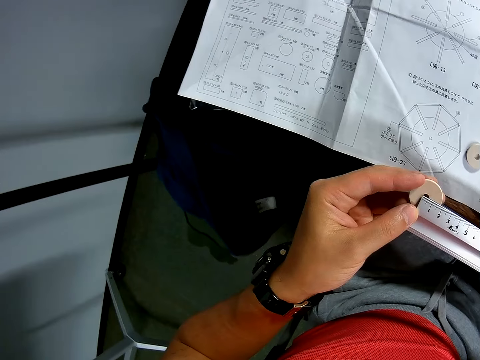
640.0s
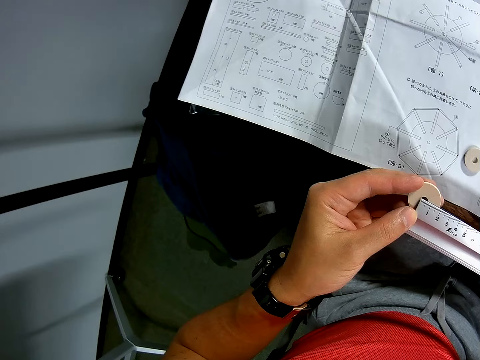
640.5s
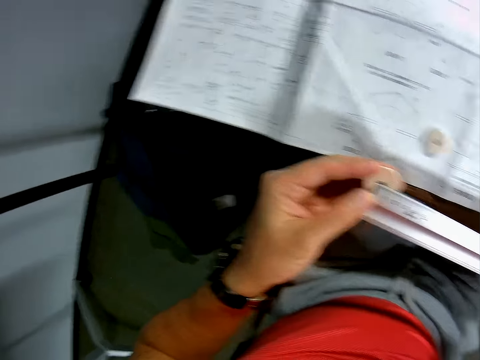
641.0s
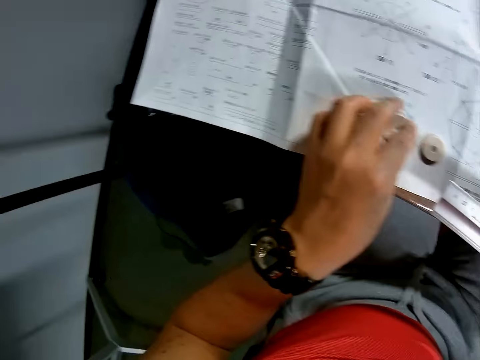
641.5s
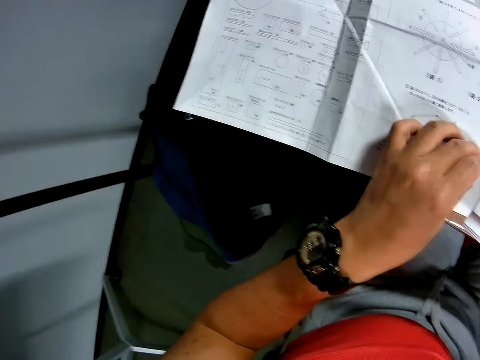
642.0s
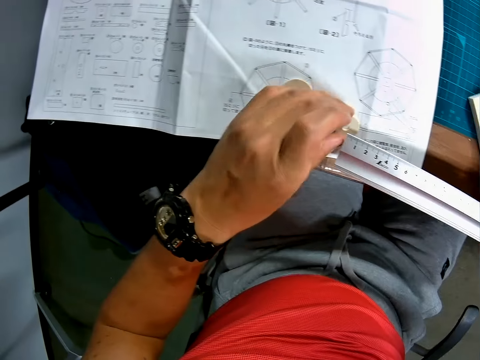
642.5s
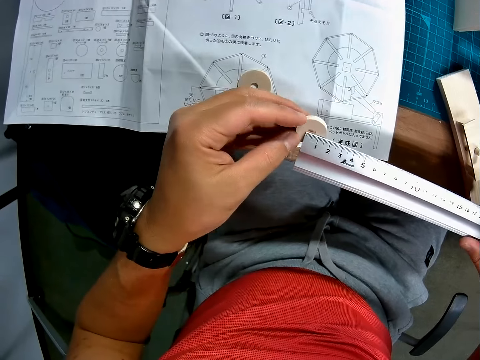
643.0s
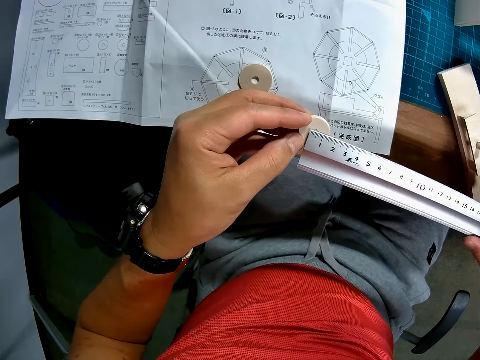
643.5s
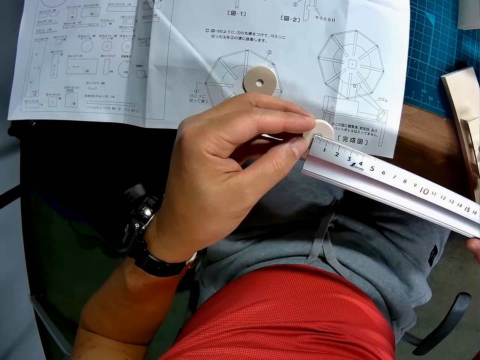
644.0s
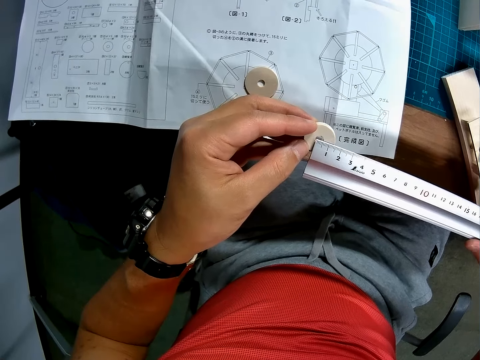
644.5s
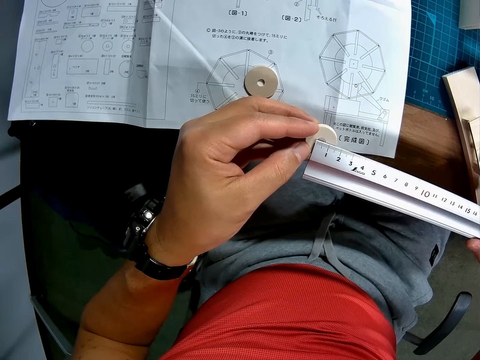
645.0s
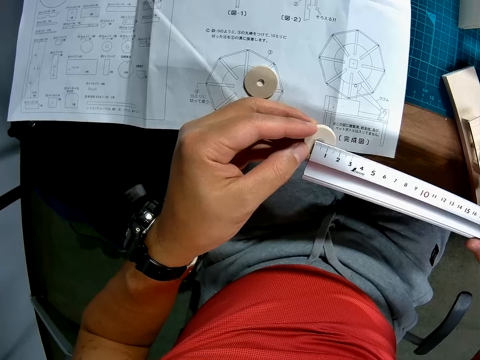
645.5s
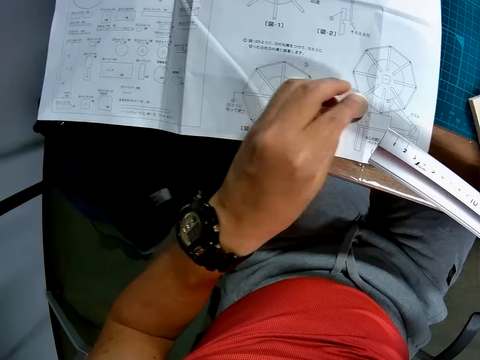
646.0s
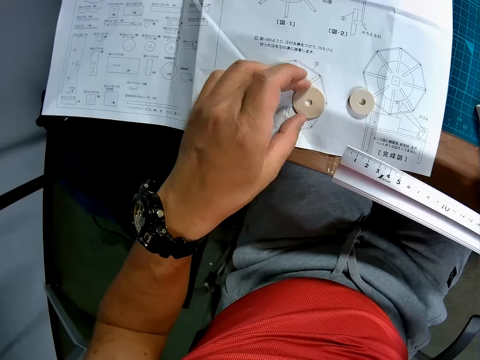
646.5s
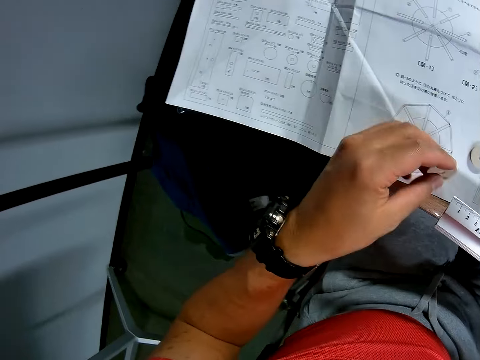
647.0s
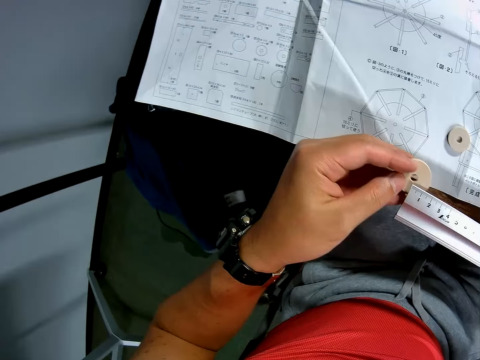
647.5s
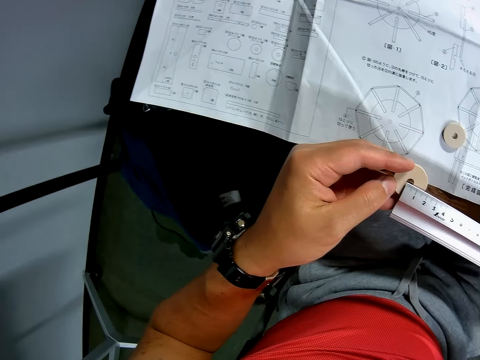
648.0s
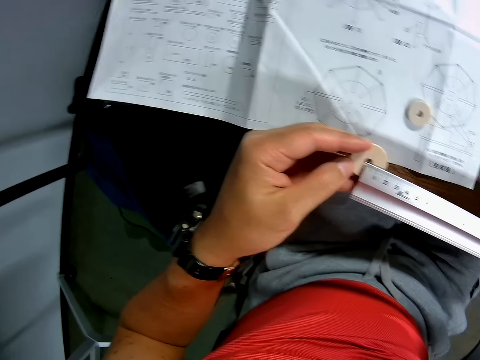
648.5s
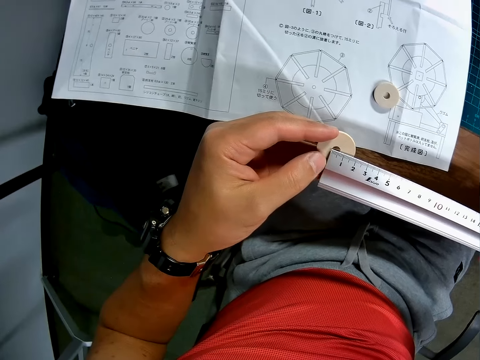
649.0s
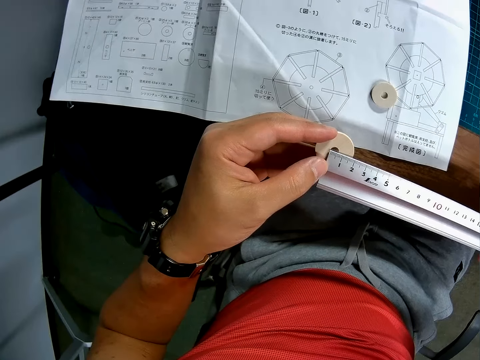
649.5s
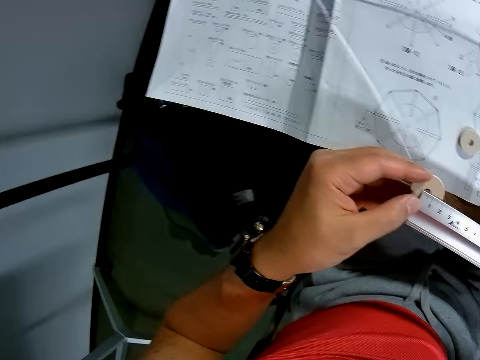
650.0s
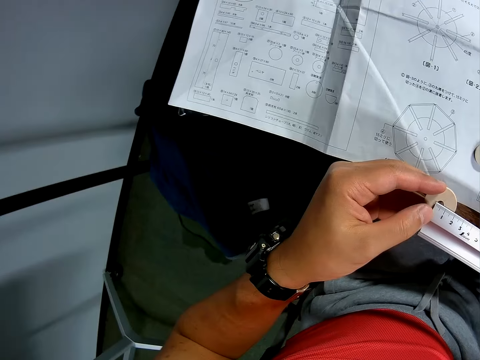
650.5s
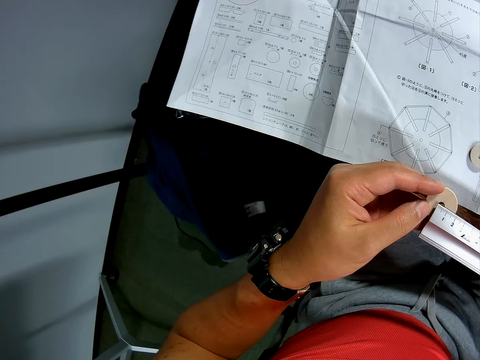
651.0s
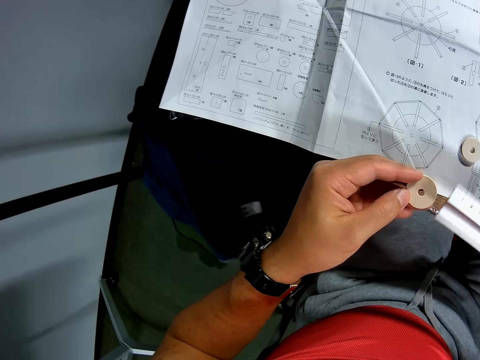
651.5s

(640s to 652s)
The camera wearer drops the circular piece on the blueprint. They pick up the second circular piece from the blueprint. They measure the circular piece with the ruler. They drop the circular piece on the blueprint. They pick up the first circular piece from the table. They measure the circular piece with the ruler.

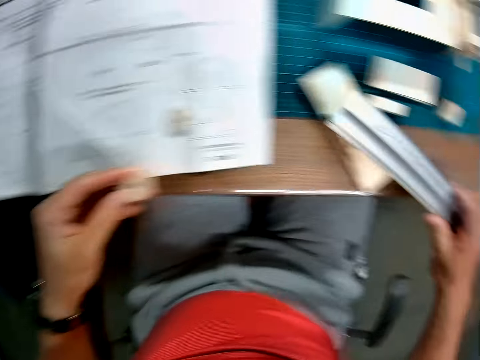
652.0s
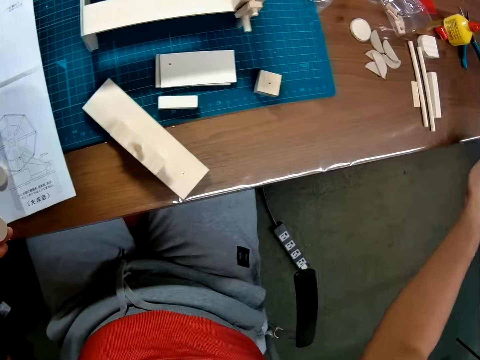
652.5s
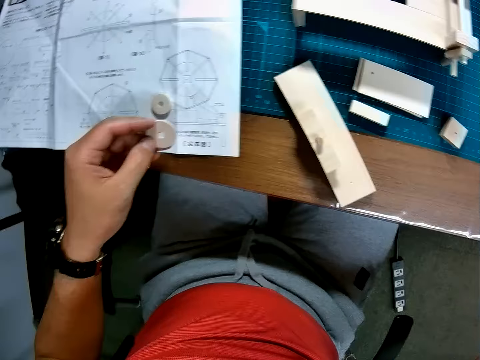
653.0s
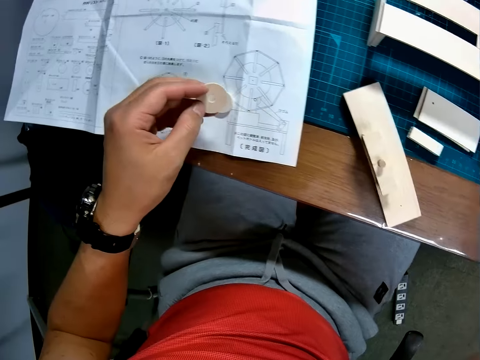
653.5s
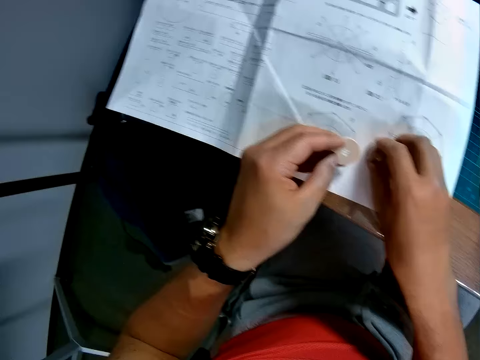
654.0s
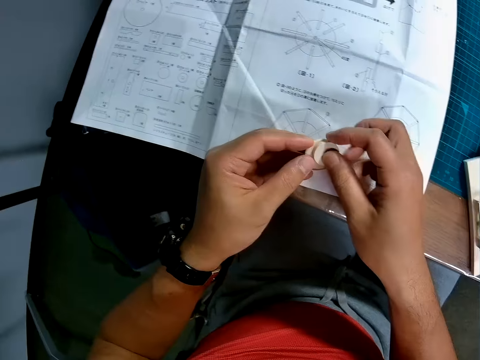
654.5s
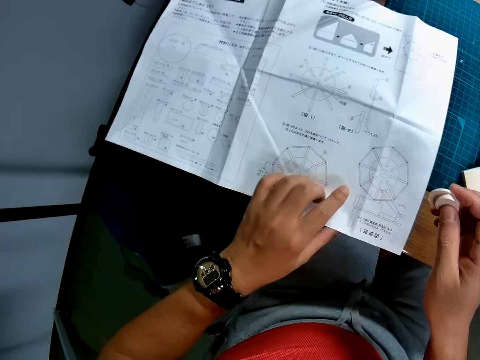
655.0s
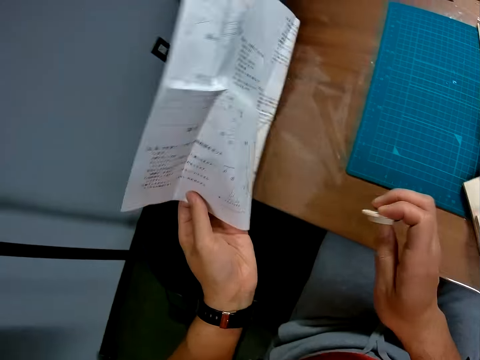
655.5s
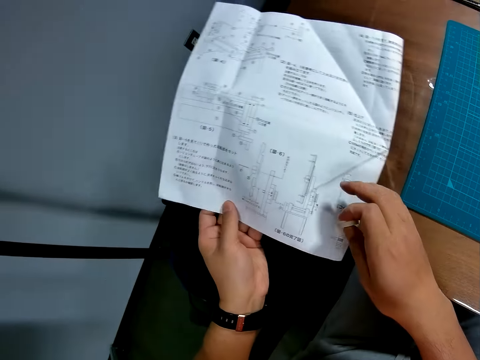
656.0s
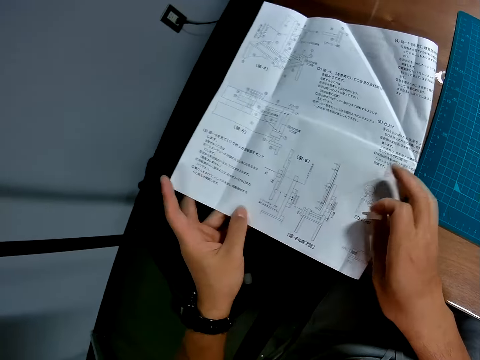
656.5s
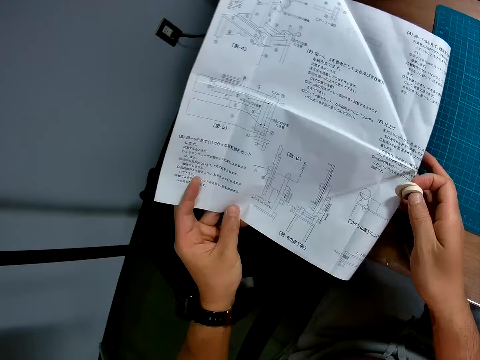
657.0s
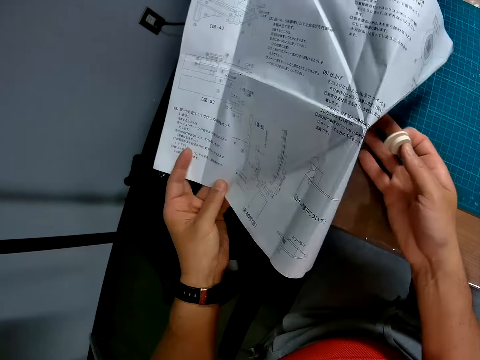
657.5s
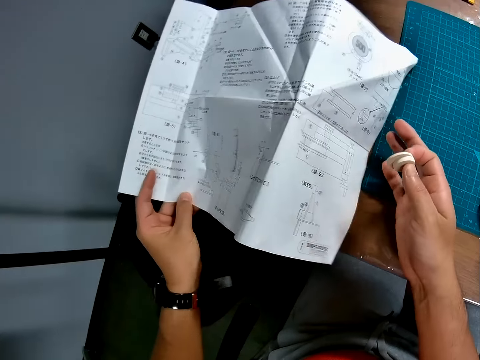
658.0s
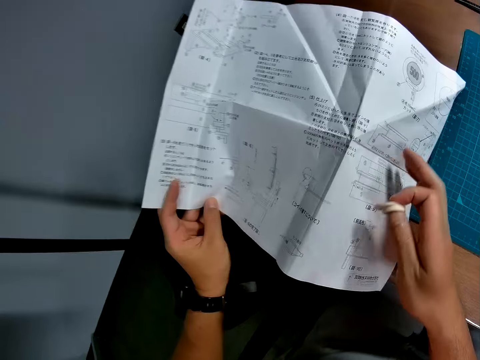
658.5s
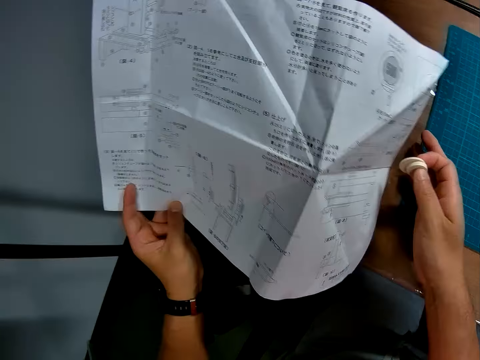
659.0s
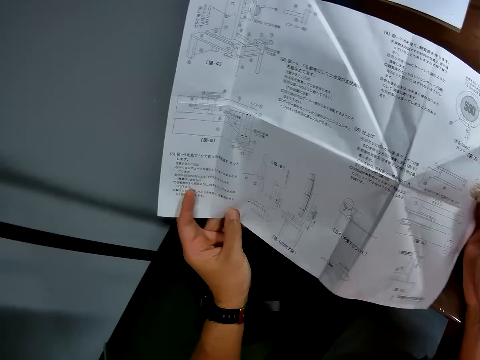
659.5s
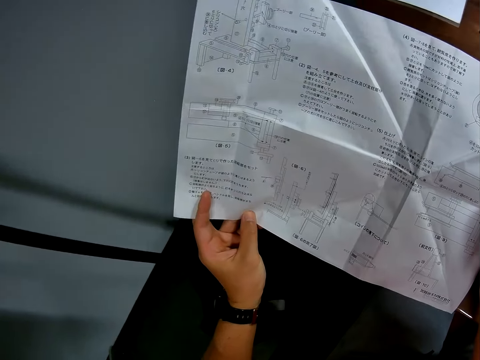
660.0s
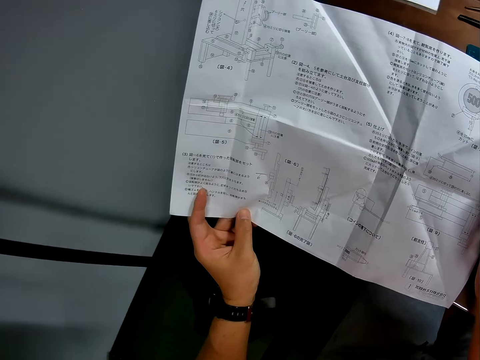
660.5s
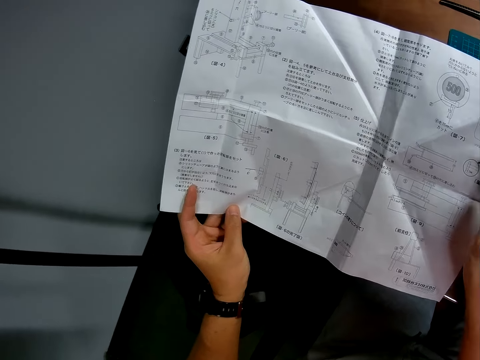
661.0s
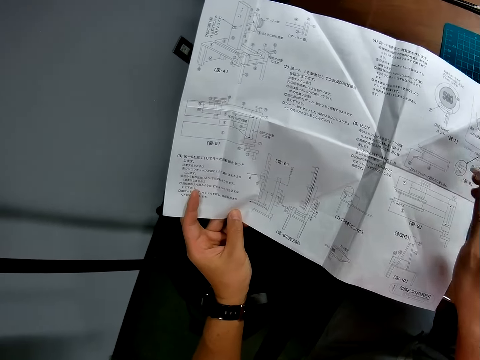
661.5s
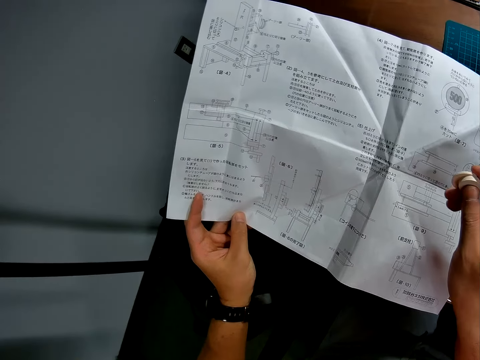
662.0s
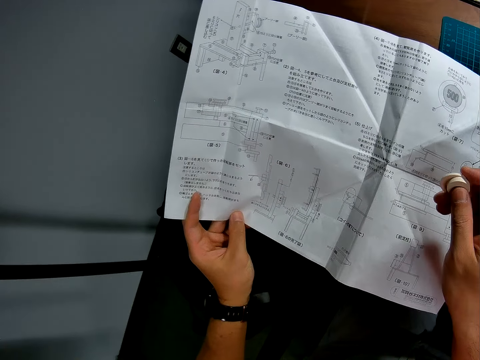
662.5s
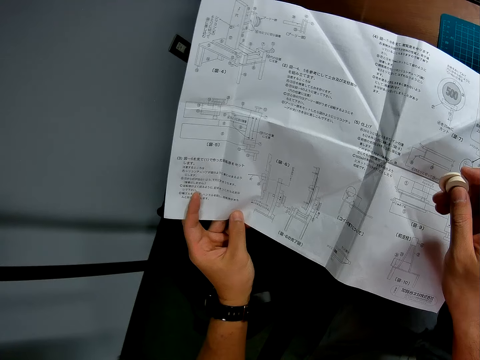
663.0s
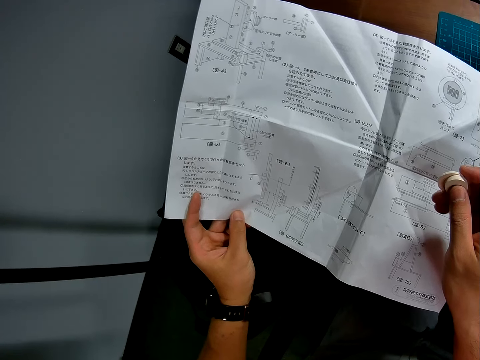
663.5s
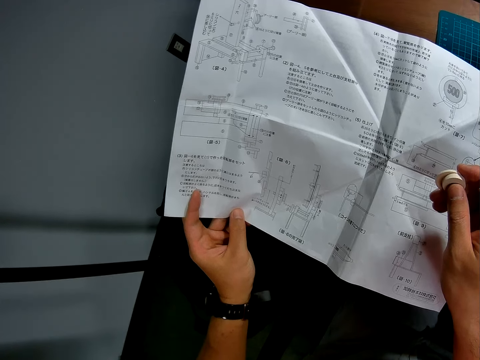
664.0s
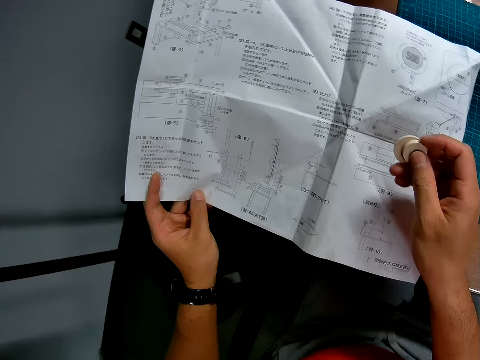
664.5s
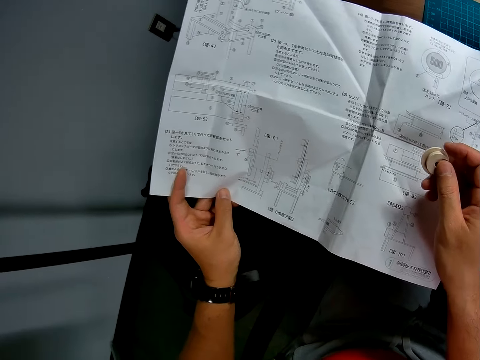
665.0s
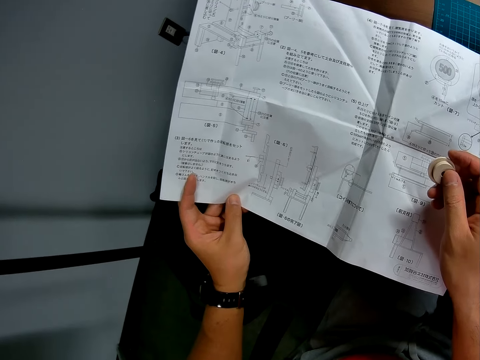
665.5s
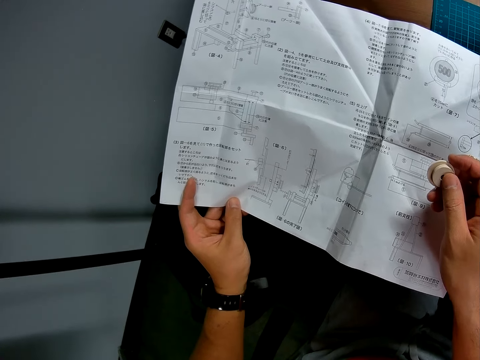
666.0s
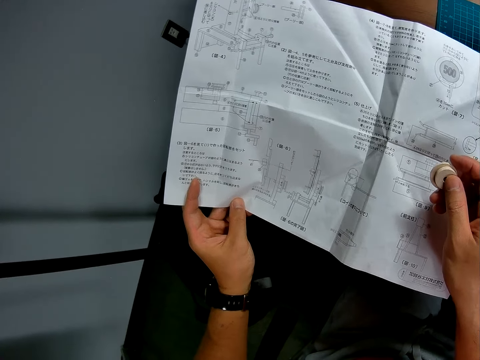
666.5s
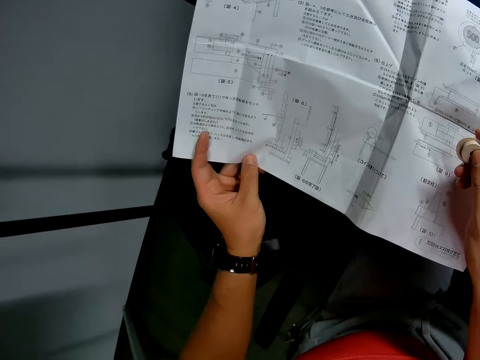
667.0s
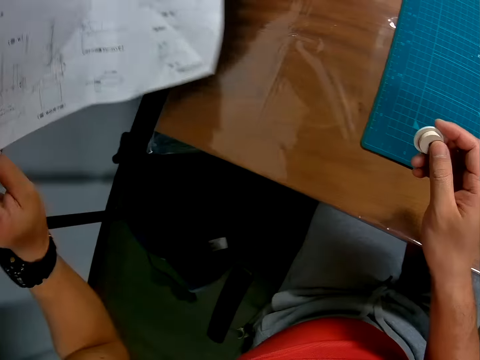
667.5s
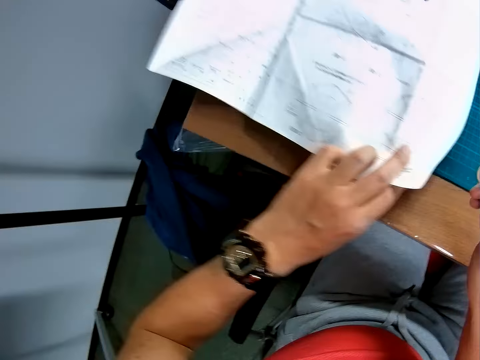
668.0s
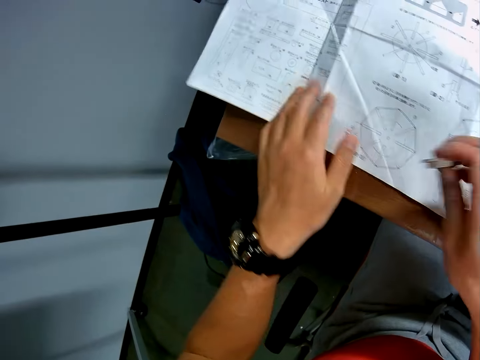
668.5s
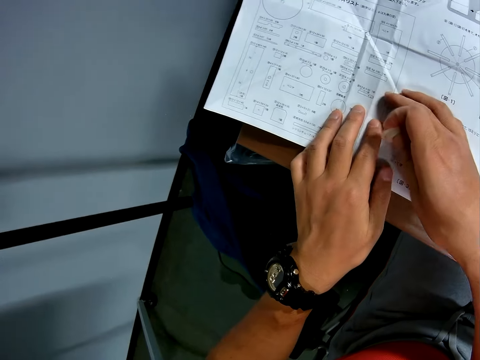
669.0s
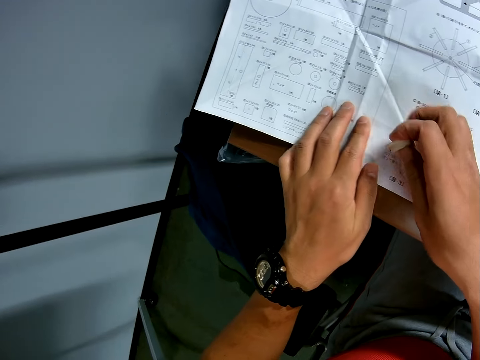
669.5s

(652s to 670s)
The camera wearer drops the ruler on the table. He puts the circular pieces together. He turns the blueprint upside down. He unfolds the end of the blueprint. He reads the blueprint. He turns the blueprint upside down again. He touches the blueprint with his right hand.
